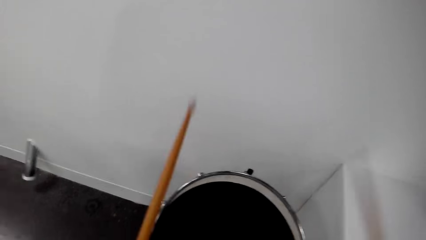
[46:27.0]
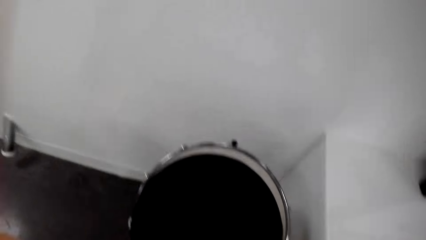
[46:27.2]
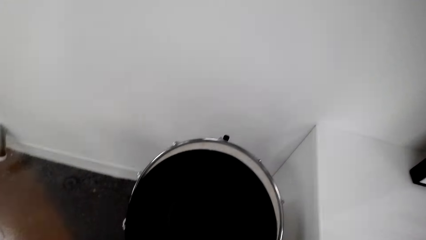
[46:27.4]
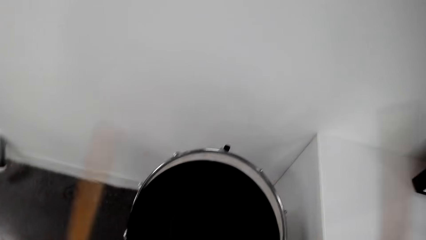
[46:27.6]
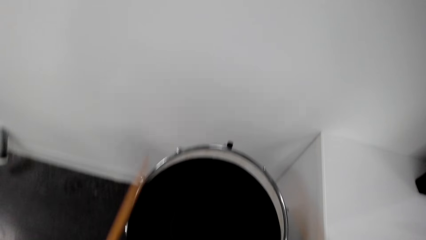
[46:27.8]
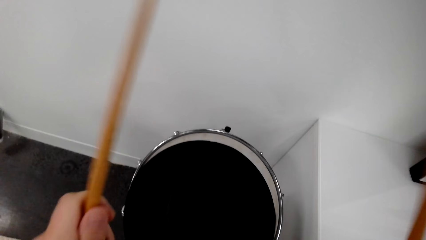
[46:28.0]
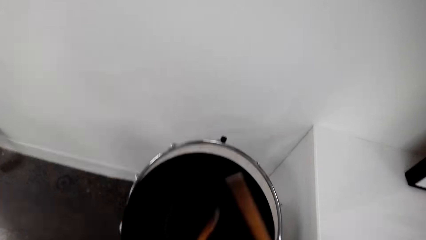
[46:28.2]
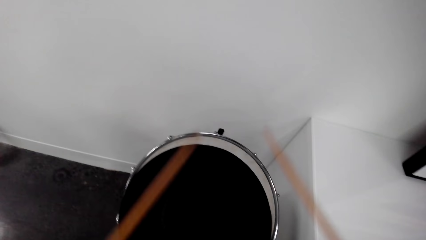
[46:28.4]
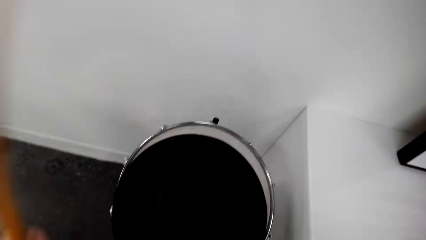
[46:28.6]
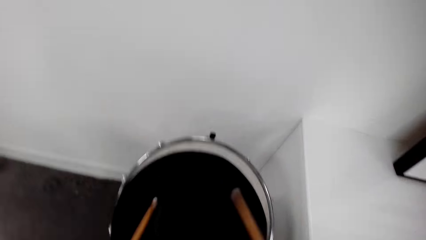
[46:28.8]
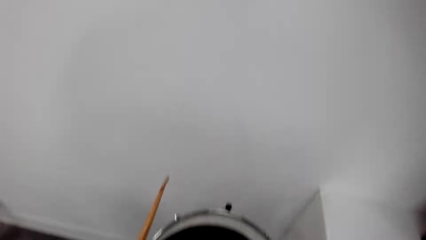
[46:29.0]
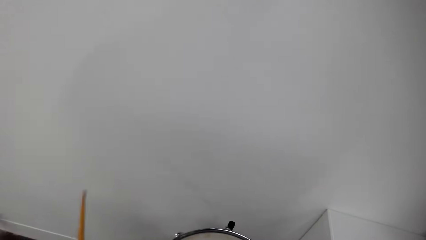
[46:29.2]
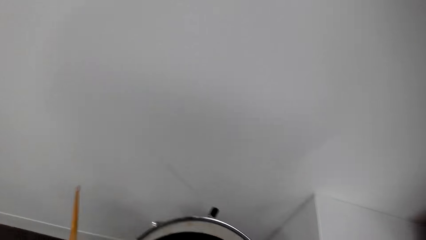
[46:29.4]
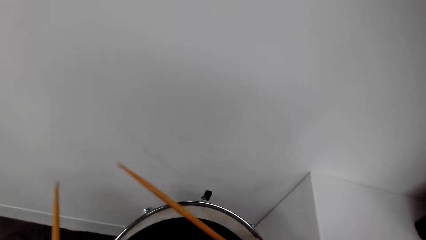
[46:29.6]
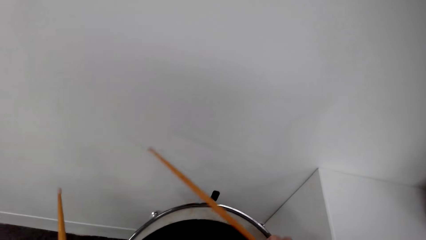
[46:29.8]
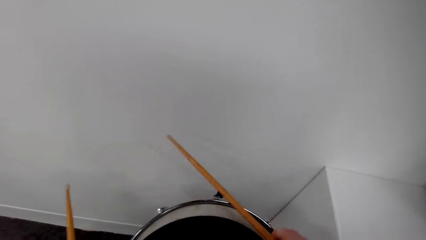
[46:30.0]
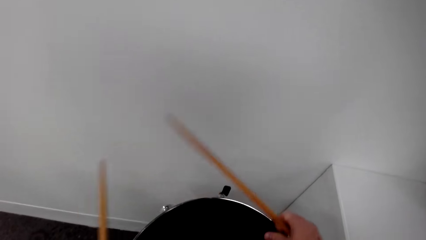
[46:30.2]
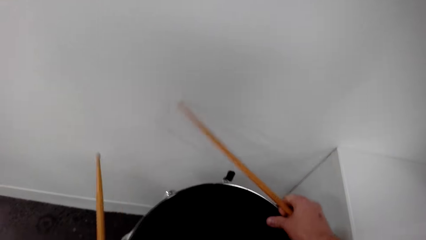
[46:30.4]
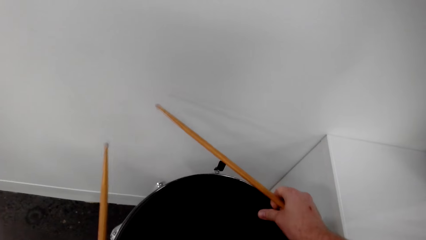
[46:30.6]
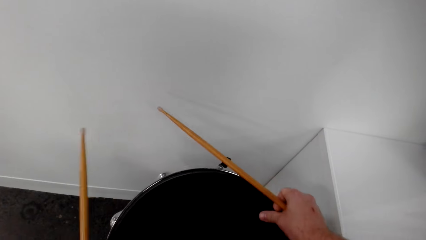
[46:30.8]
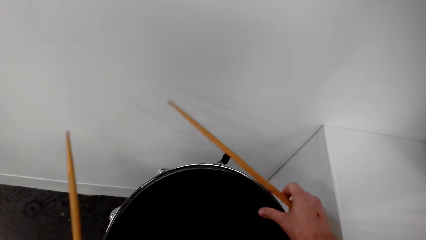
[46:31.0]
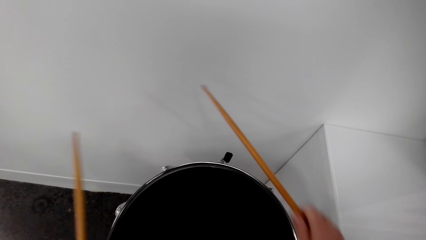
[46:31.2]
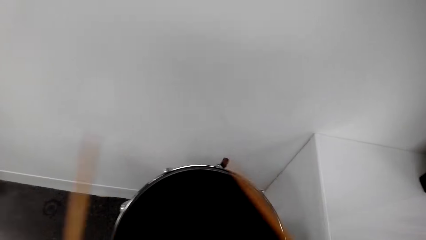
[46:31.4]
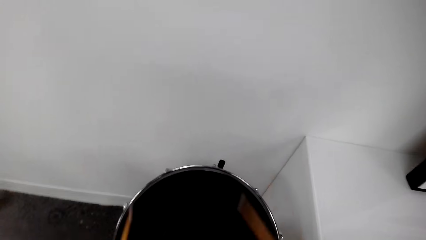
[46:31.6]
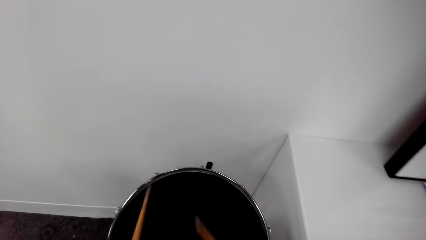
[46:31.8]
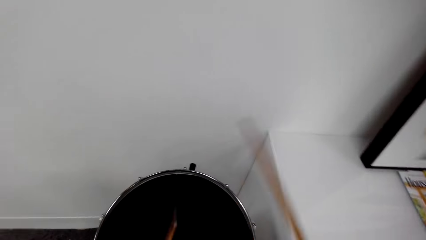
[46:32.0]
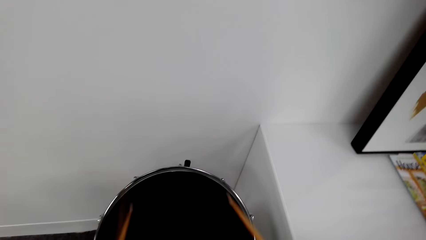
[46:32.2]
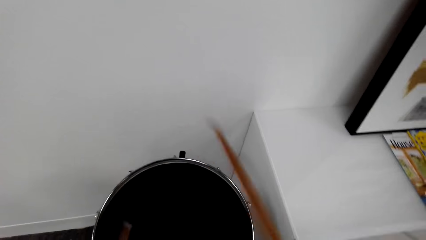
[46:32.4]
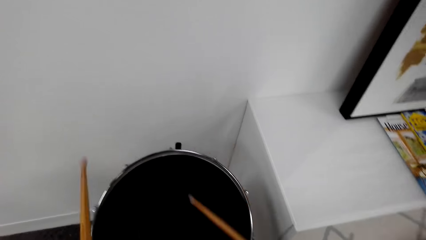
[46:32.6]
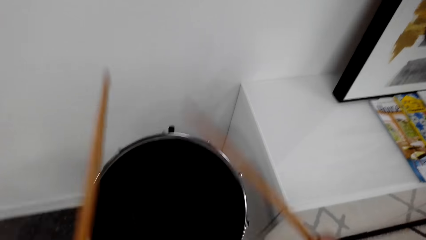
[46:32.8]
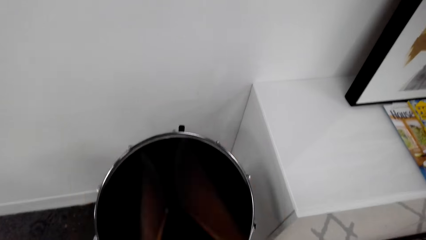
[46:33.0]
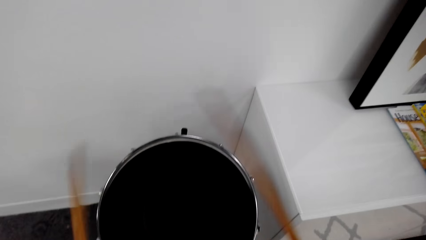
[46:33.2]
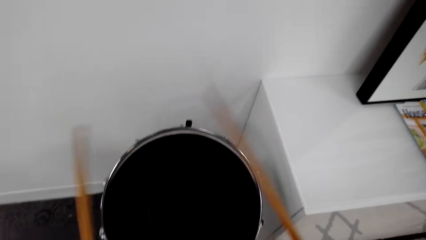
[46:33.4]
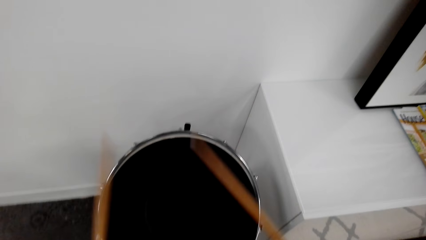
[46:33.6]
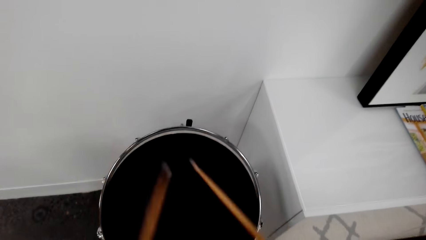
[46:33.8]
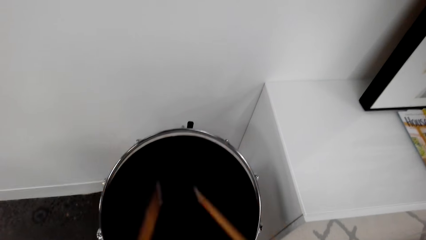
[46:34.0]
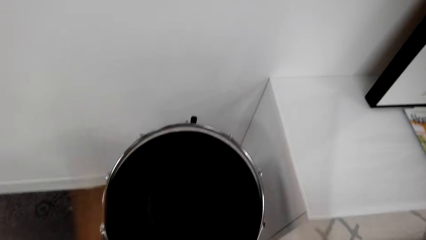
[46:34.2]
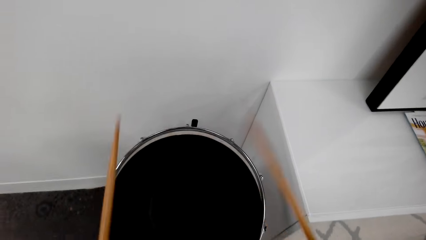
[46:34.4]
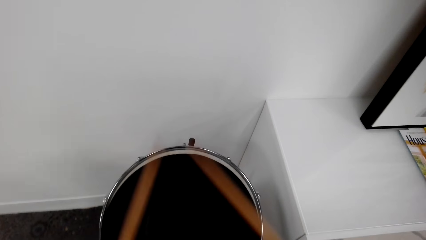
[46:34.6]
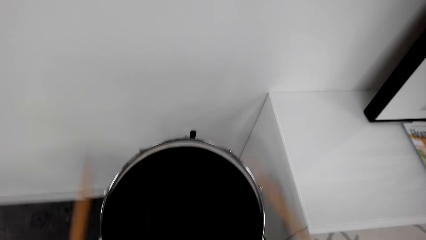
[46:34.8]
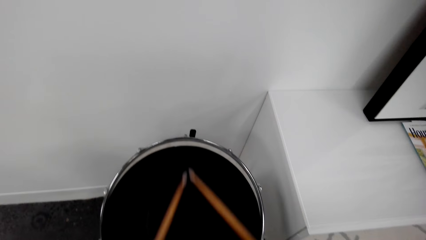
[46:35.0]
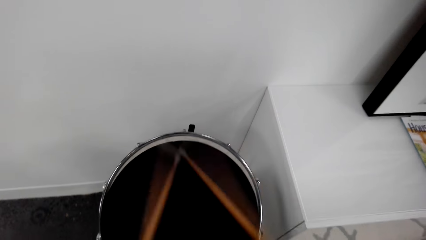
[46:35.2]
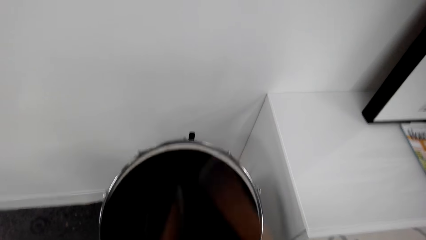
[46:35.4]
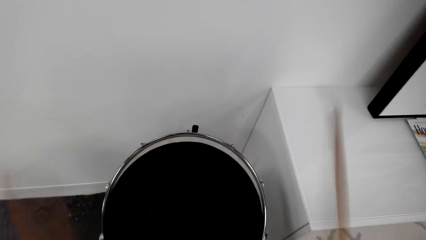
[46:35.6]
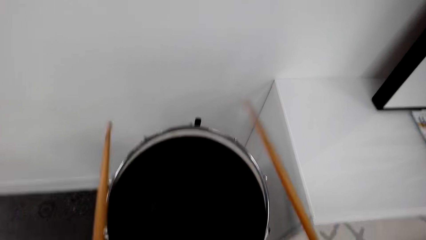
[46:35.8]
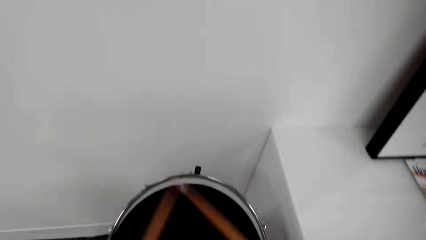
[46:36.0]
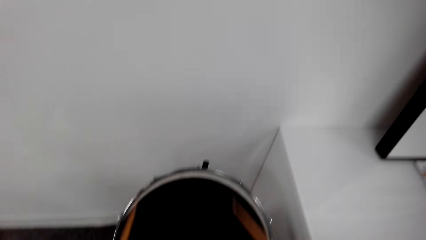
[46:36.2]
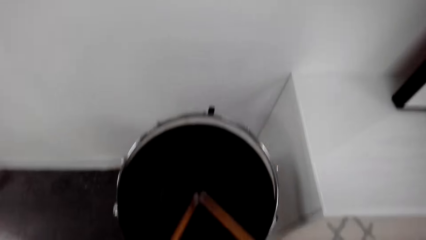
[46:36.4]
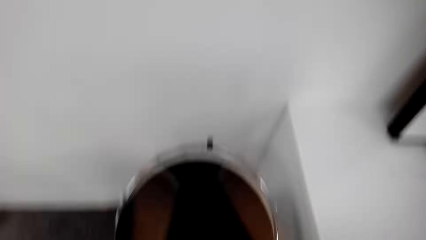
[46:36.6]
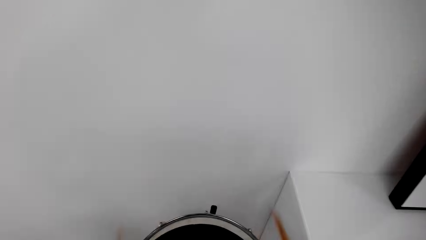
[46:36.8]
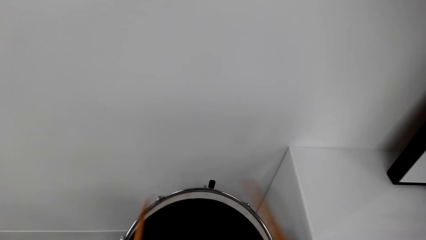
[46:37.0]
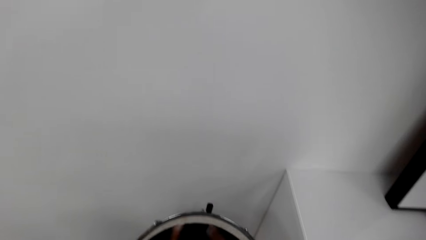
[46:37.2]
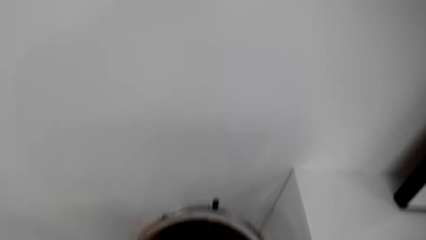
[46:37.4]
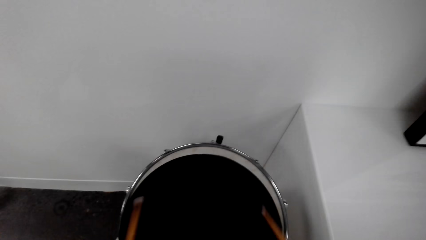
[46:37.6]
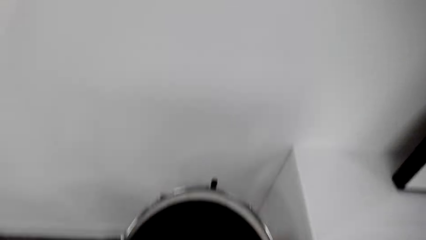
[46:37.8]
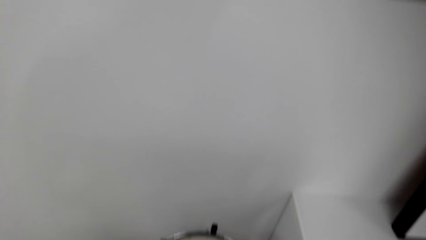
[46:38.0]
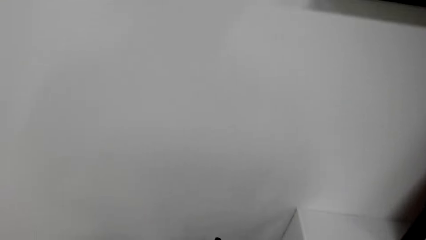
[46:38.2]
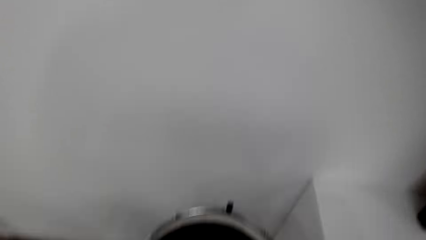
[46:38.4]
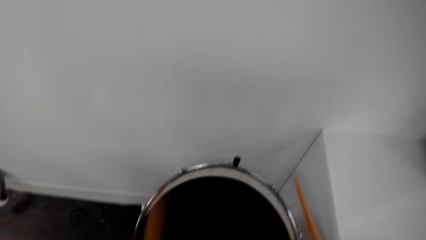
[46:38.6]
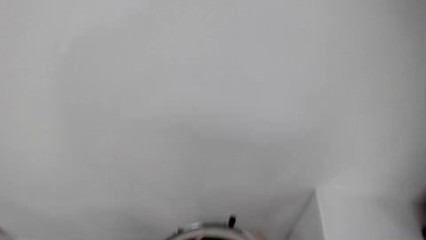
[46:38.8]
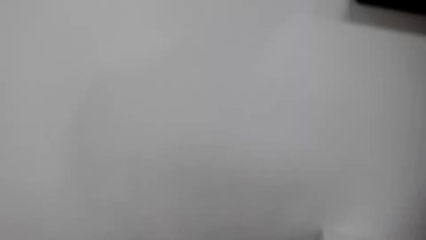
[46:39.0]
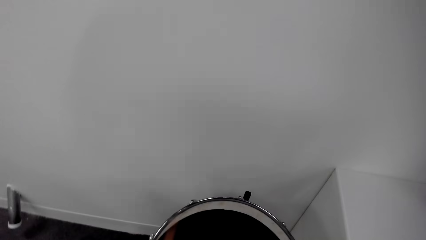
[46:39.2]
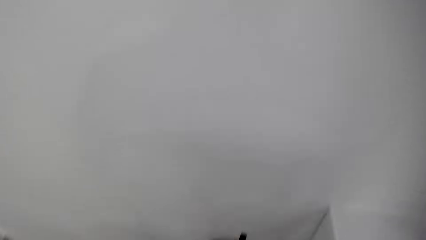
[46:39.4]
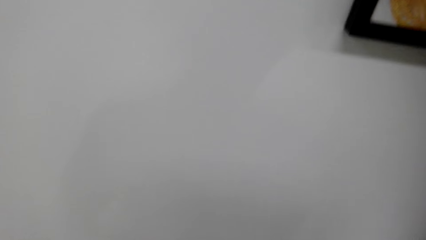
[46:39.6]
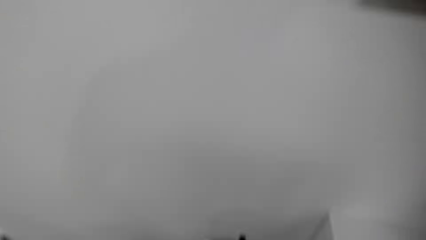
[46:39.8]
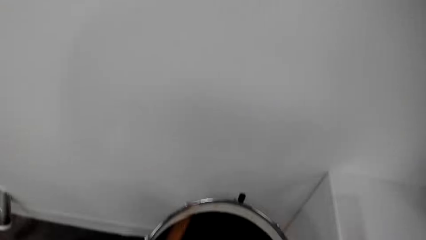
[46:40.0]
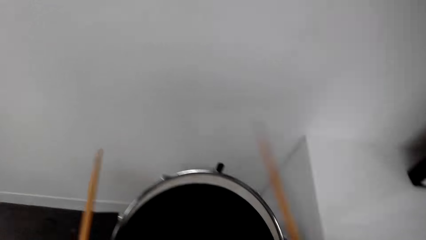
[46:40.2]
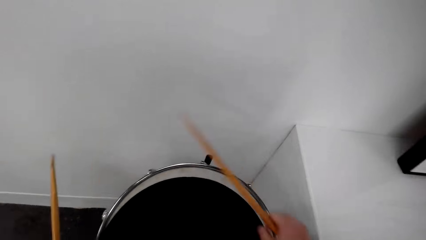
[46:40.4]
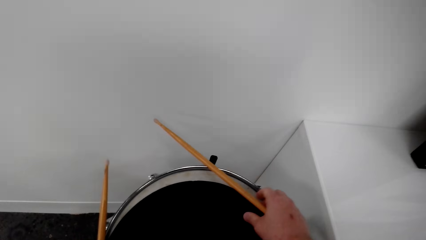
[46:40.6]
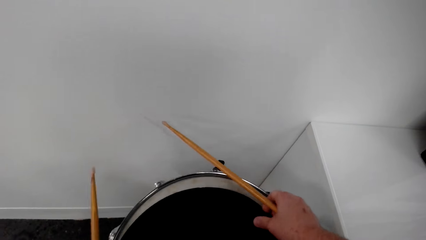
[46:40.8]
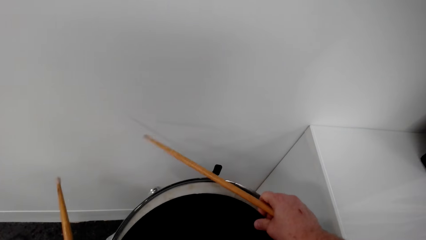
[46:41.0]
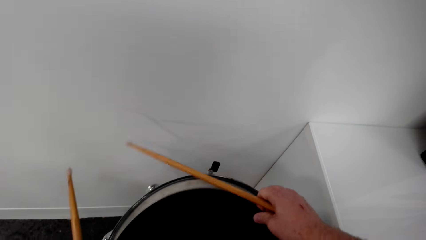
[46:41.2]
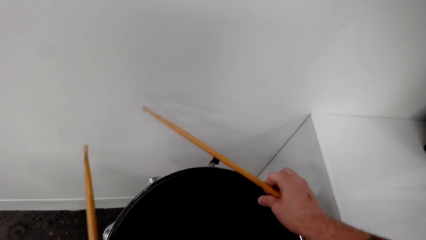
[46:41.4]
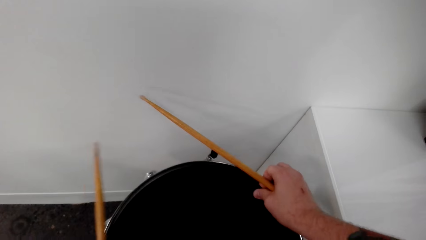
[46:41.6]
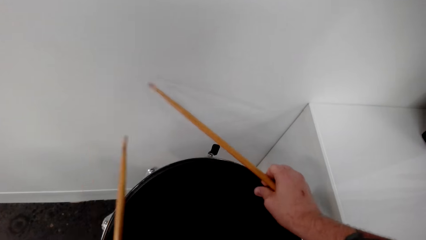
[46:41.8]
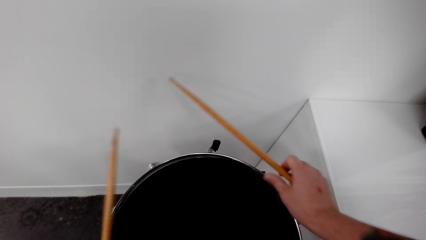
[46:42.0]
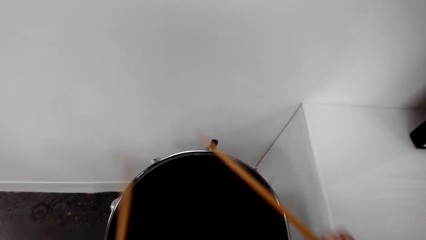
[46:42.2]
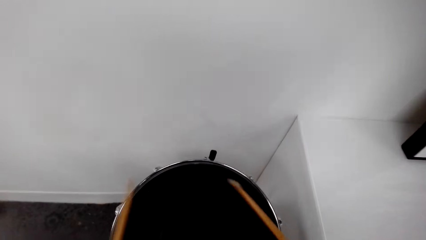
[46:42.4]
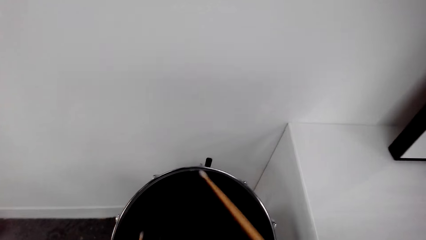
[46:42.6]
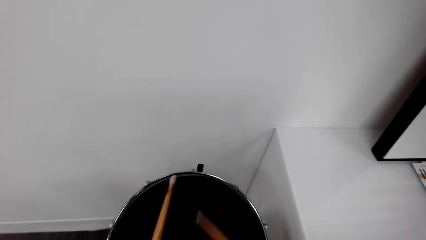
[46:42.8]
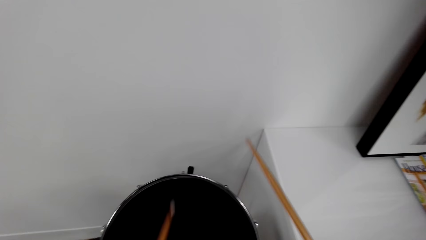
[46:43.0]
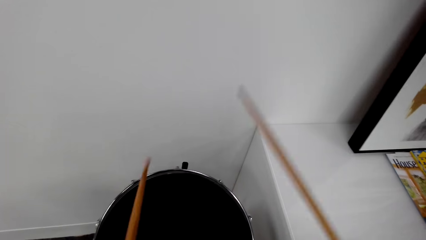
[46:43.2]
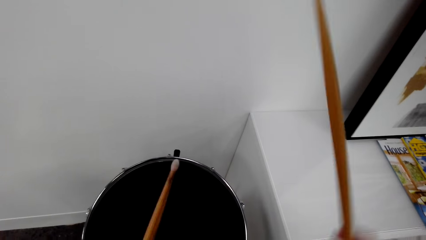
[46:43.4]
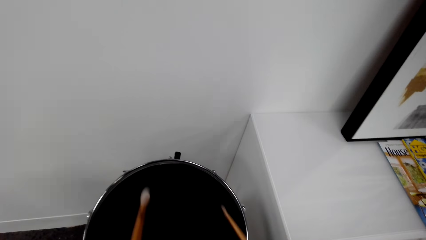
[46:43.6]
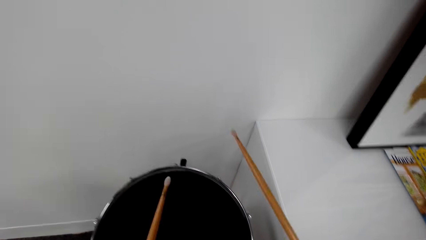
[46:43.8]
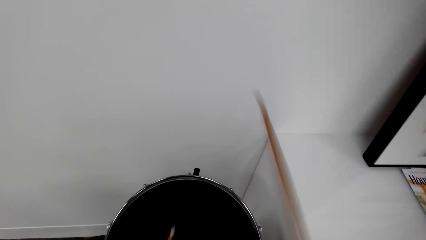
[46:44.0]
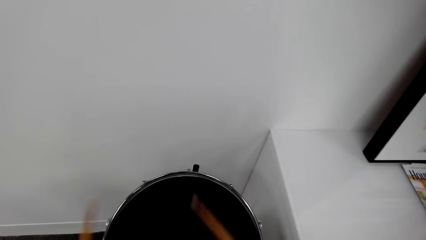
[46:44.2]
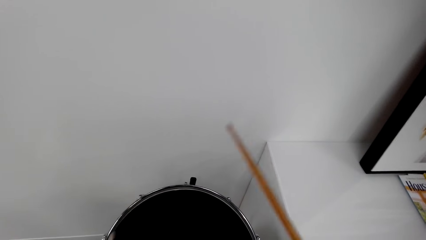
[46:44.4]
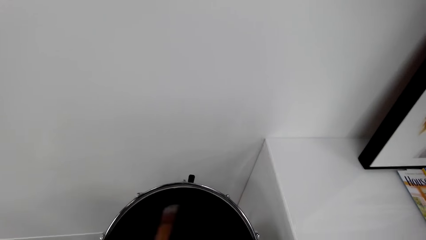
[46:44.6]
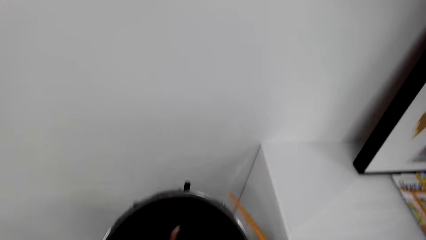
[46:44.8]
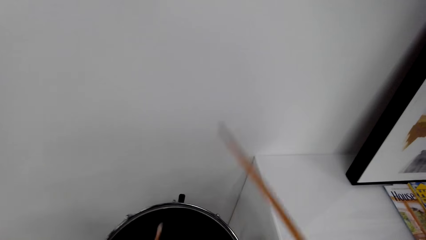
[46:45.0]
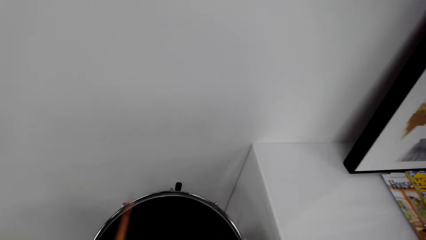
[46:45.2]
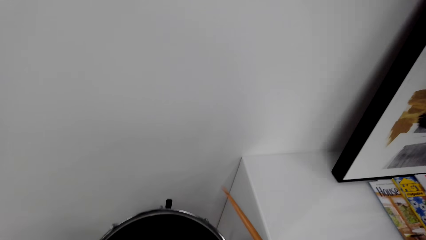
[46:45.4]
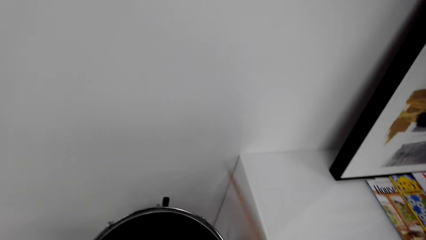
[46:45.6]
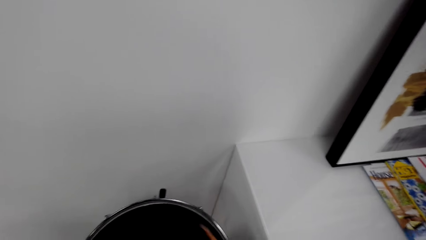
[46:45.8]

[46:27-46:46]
The camera wearer adjusts the drum. They play the drum, move the lid, adjust the drum, and move the lid. They play the drum with the drumsticks.
